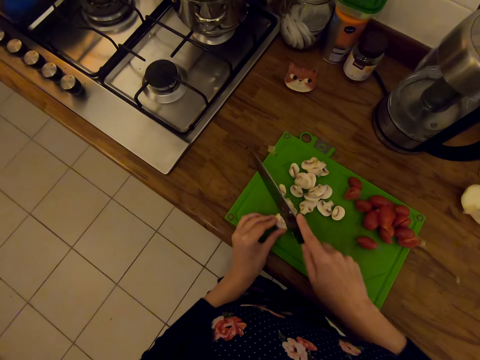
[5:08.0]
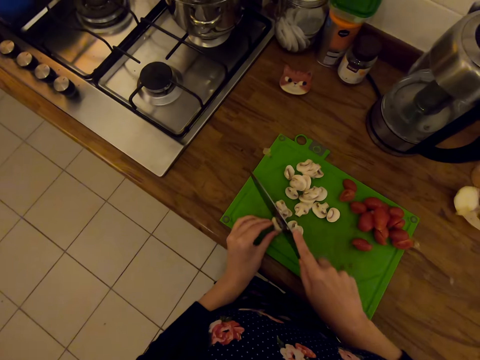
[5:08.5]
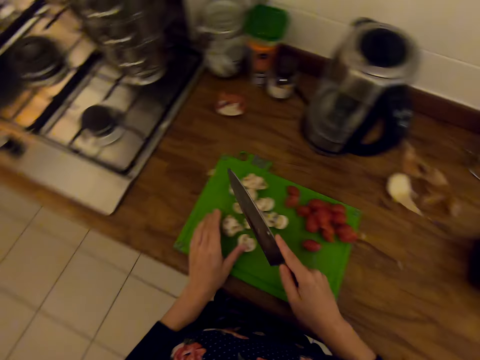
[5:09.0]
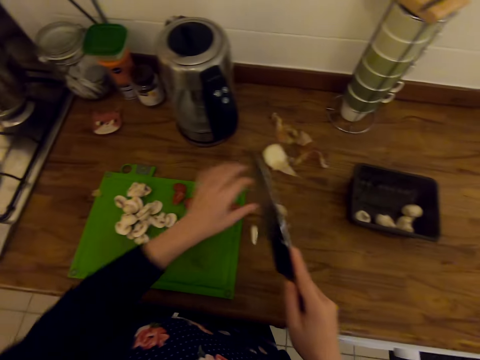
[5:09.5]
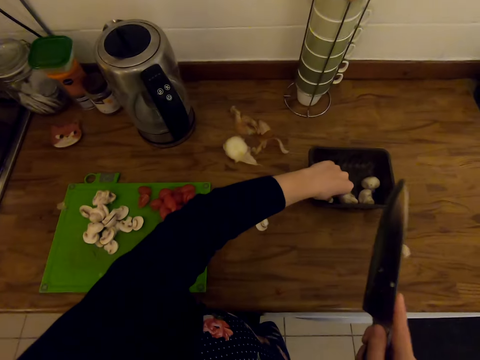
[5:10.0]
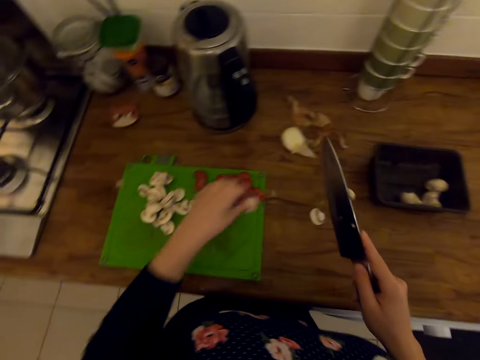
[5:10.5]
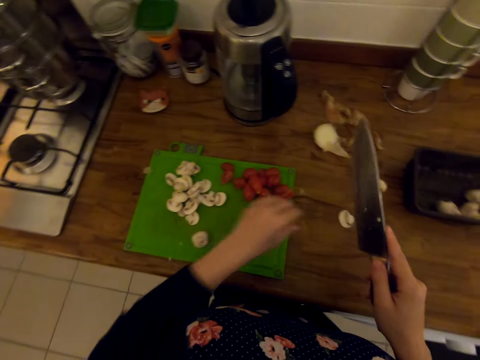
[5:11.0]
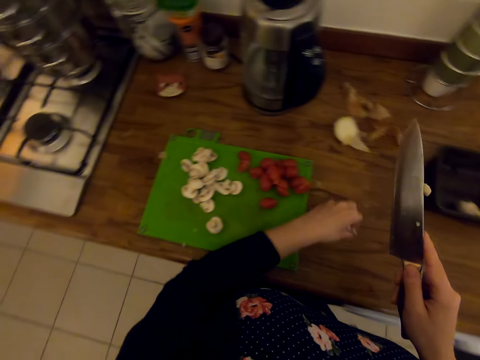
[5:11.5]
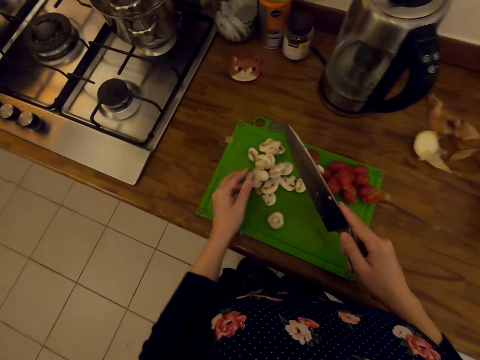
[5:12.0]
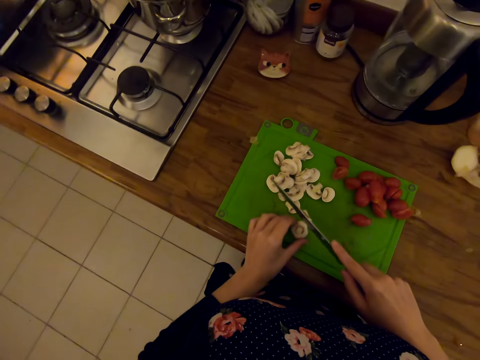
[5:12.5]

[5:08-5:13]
The camera wearer picks garlic from the tin. They place something on the chopping board.

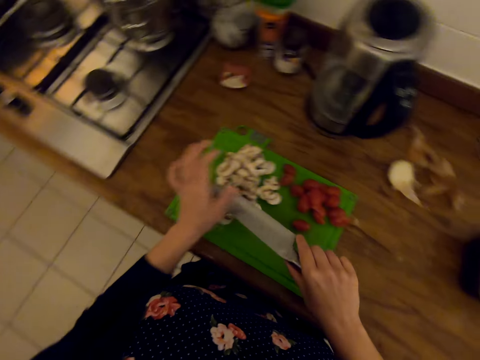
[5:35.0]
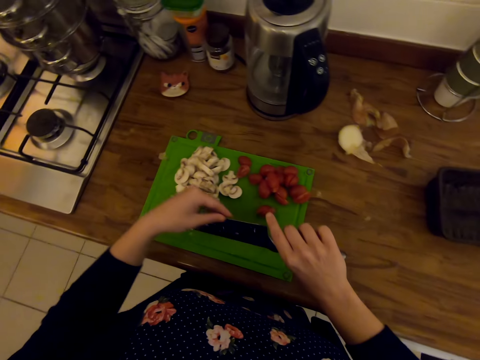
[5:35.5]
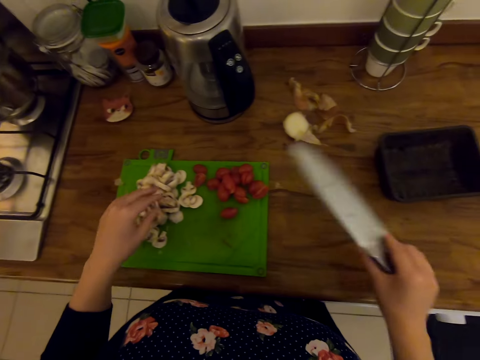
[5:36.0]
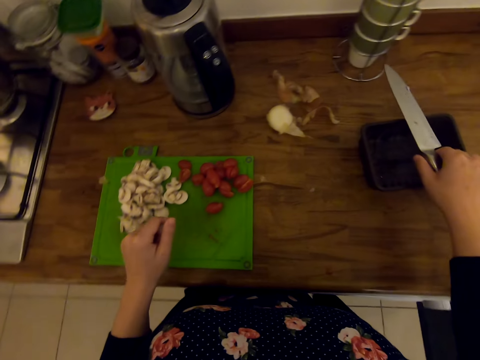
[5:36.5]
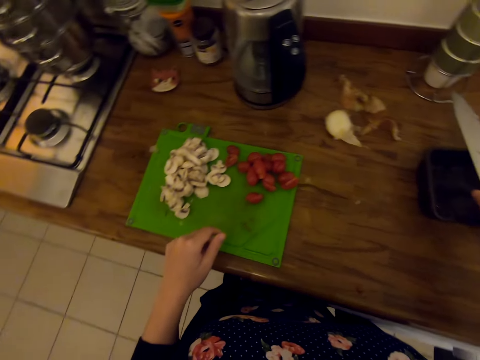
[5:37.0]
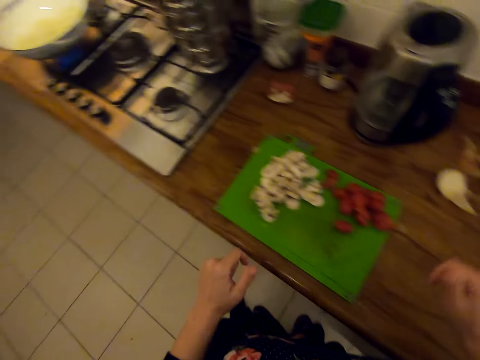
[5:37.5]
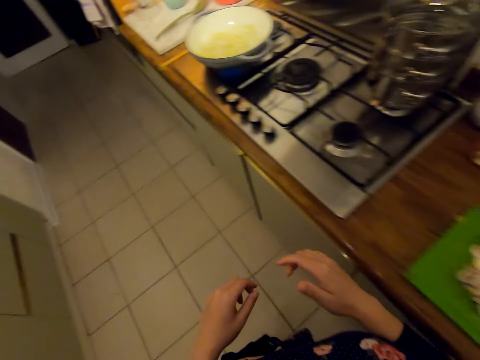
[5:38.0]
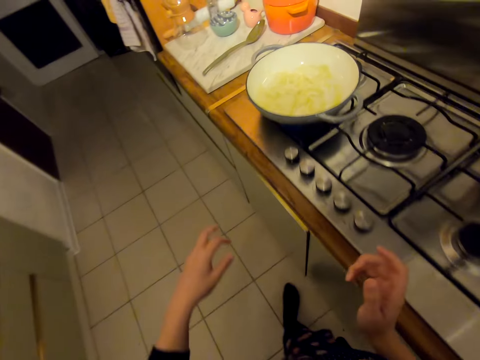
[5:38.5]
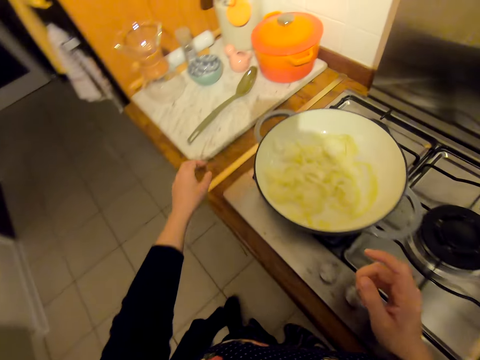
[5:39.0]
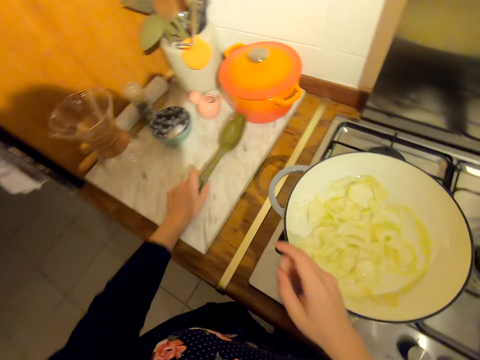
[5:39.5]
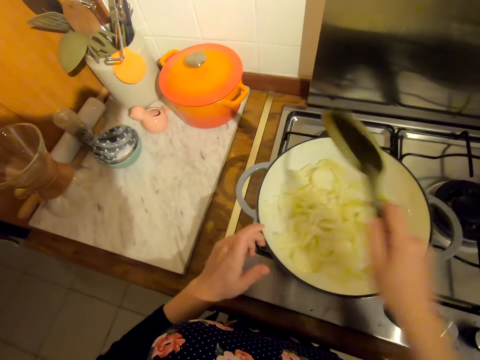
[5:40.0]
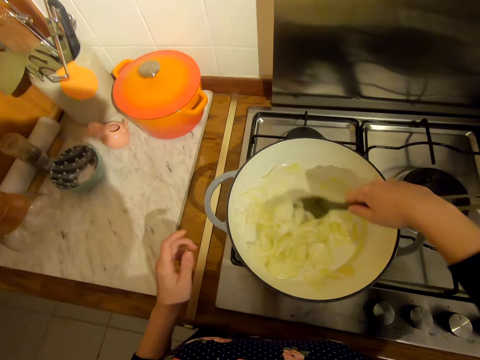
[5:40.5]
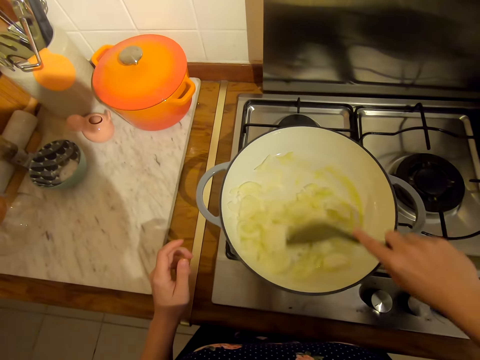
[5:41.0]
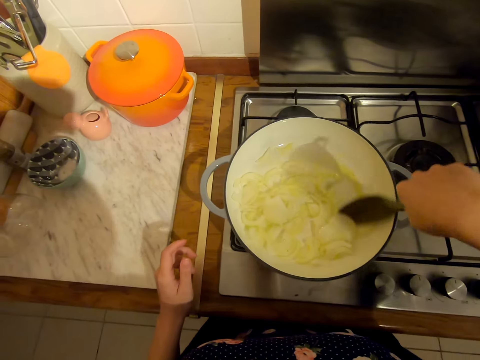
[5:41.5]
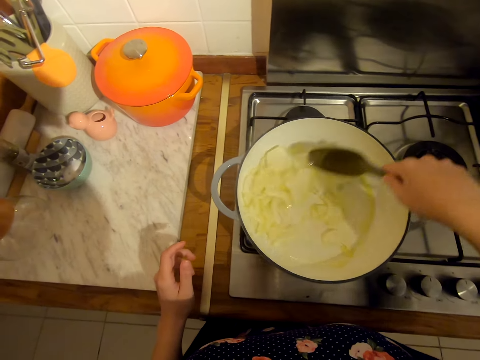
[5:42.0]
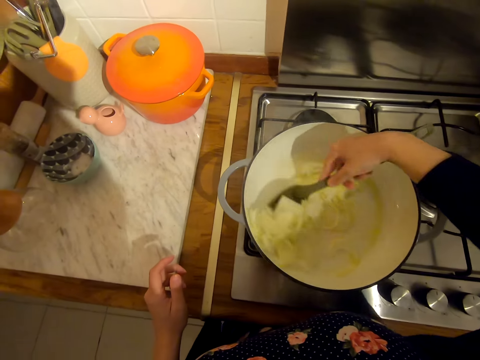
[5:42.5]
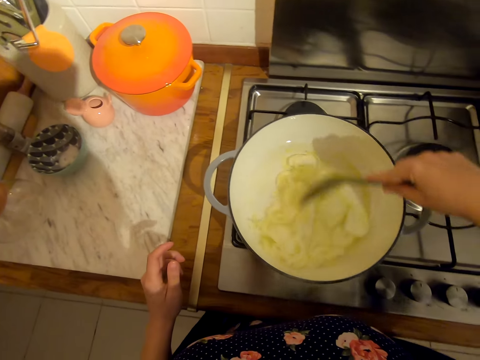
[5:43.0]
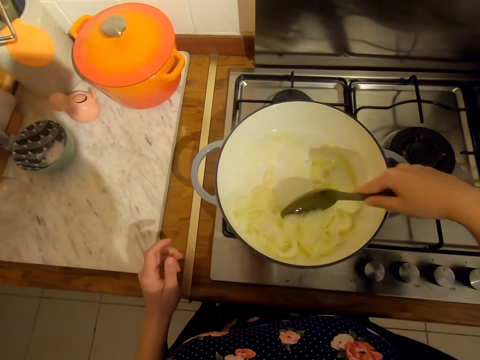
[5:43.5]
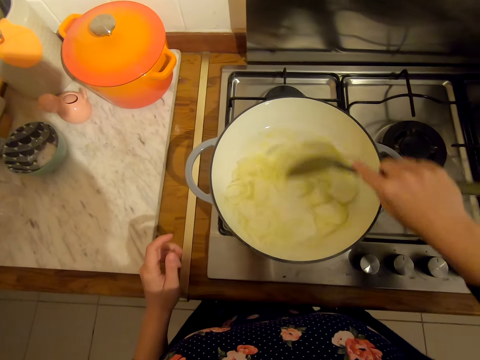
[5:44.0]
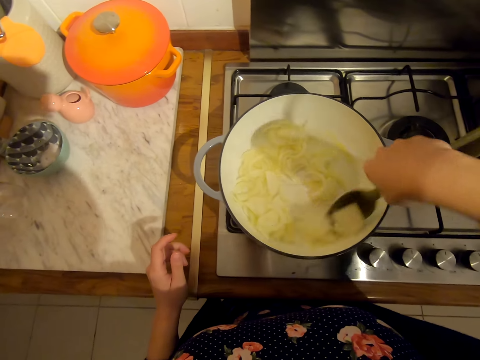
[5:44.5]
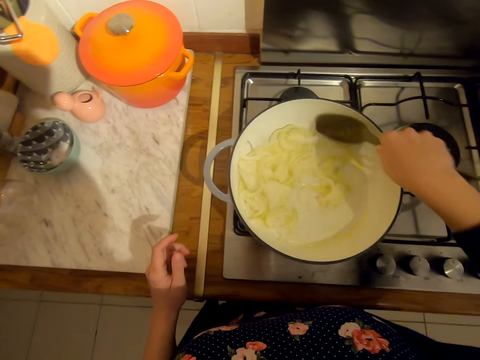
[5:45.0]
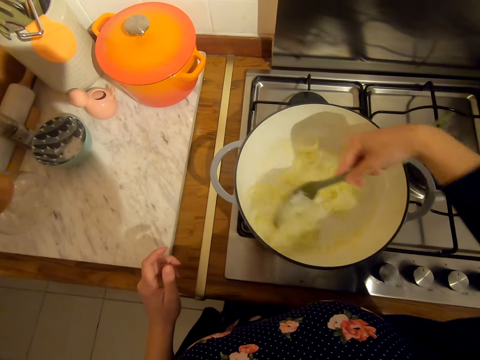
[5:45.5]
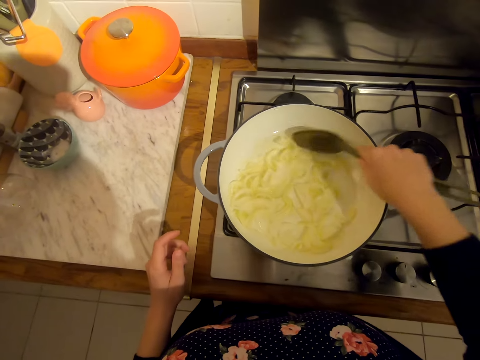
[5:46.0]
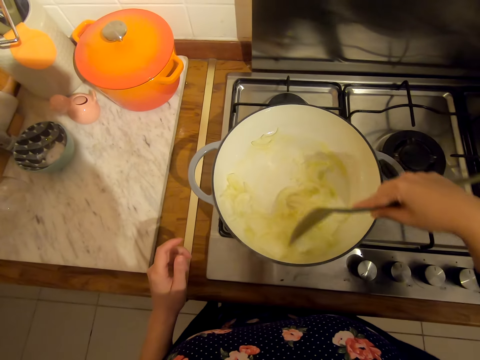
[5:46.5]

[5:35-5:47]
The camera wearer puts the knife on the container. They walk around. They pick the serving spoon and cook the food. They stir something in the pot.

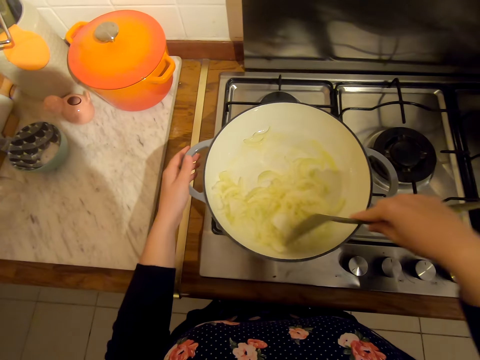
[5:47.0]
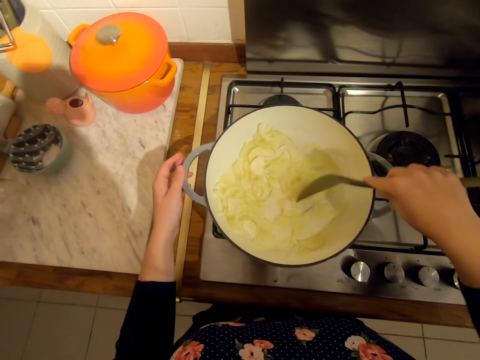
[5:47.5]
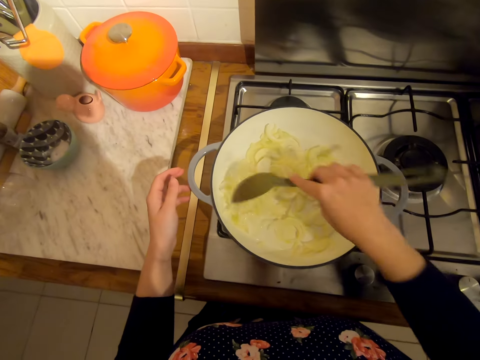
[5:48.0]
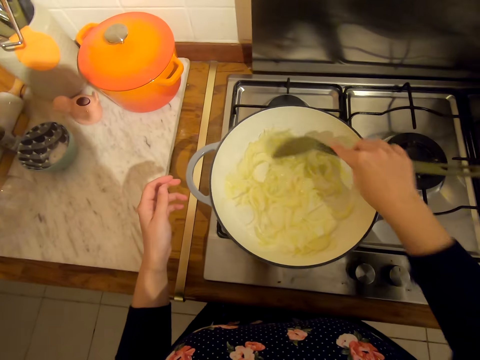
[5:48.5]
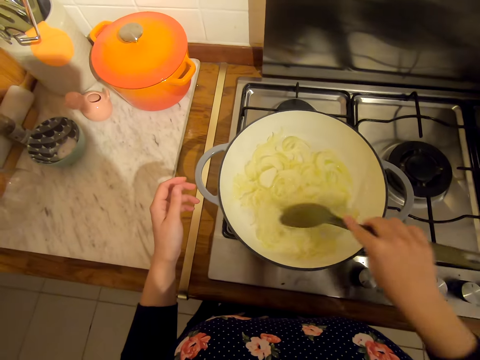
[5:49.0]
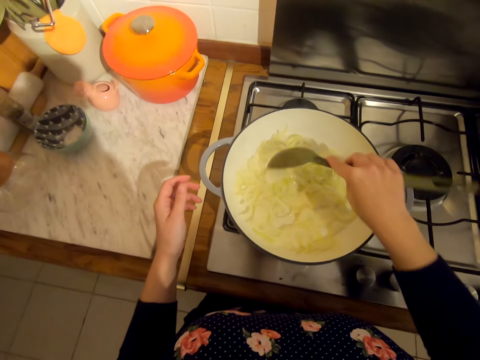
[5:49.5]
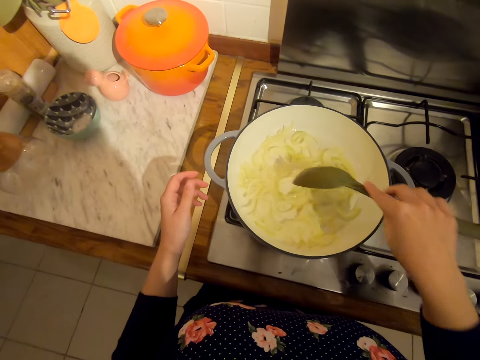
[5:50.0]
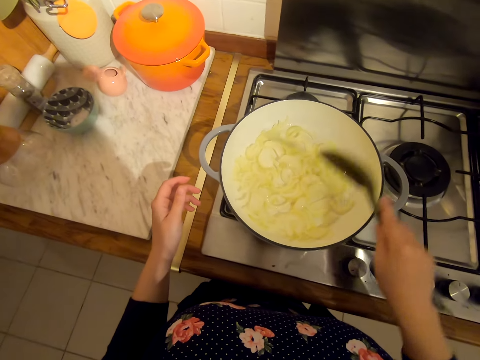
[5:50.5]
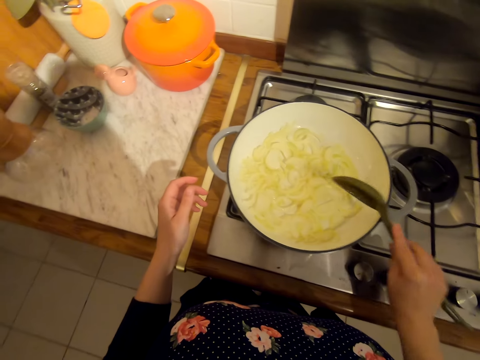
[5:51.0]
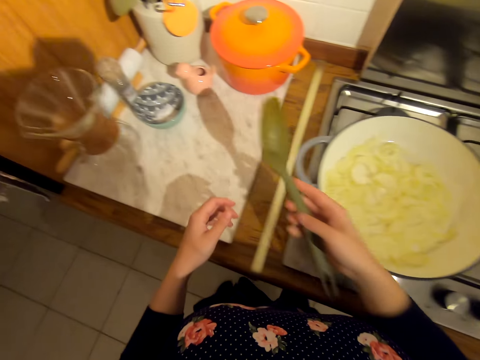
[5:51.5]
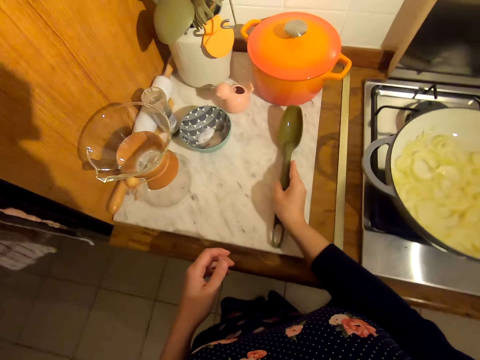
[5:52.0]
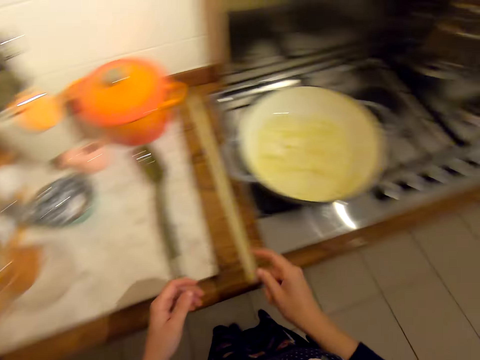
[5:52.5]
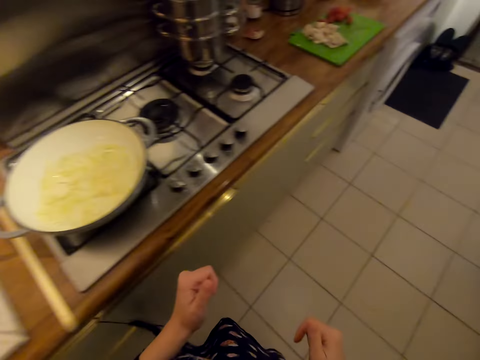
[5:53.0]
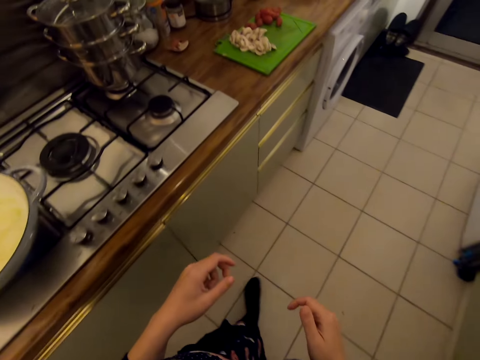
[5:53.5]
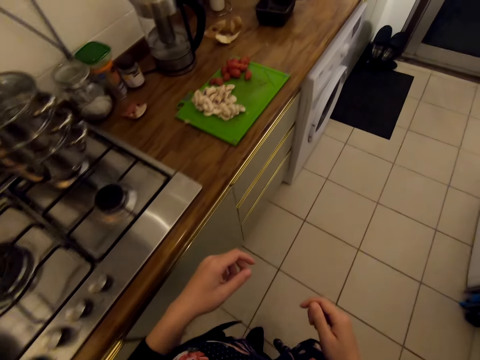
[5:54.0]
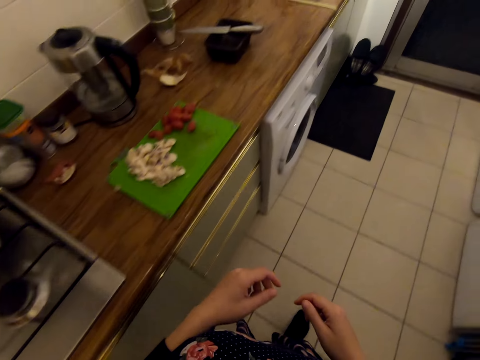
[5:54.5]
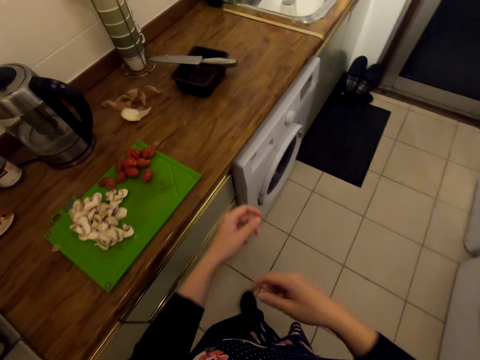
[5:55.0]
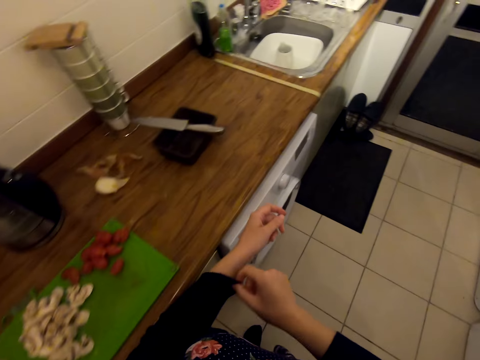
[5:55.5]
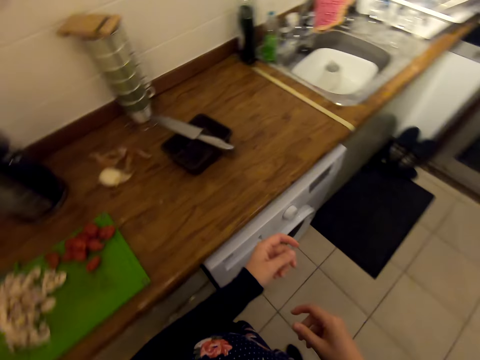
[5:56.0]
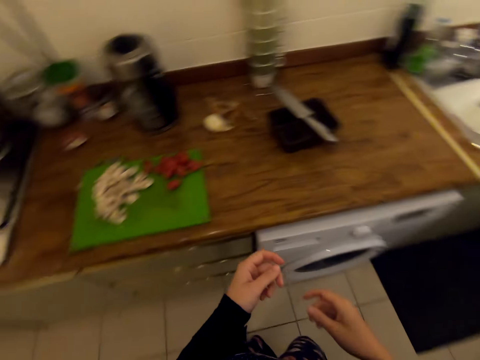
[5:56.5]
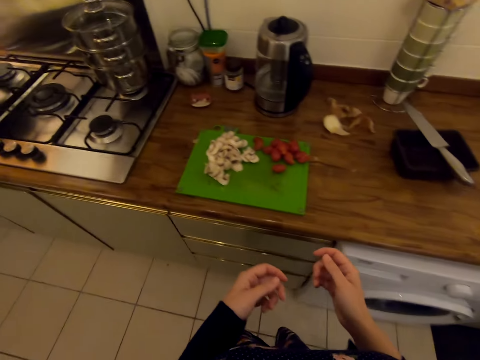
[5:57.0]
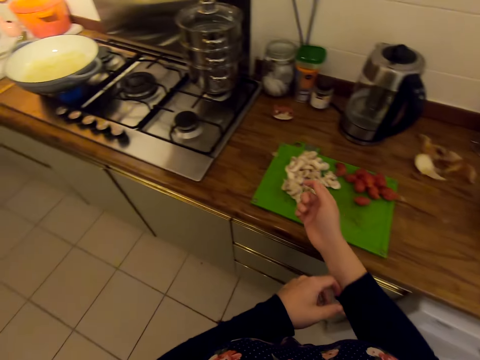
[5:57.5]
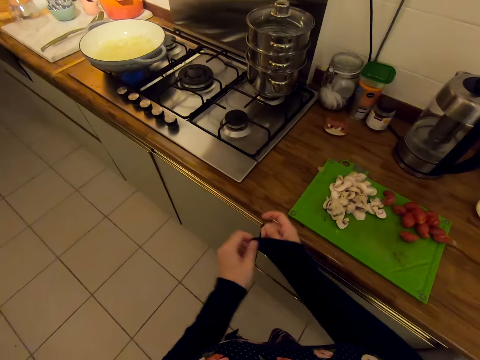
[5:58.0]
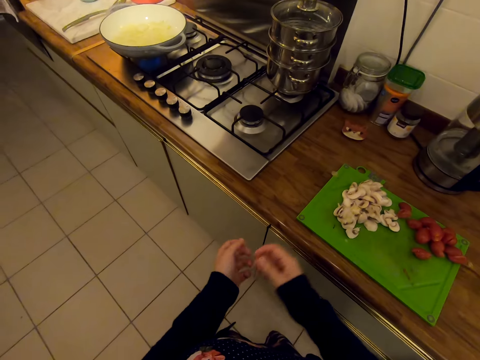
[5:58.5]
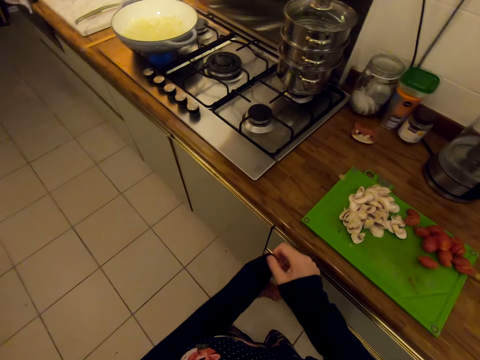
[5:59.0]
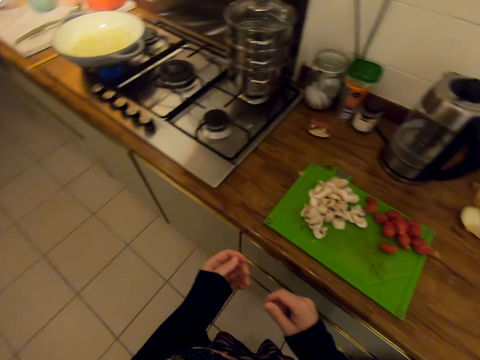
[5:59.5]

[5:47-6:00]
The camera wearer puts the serving spoon aside. He walks around. He pulls his sweater sleeve down. He walks around and pulls the sweater sleeves.
